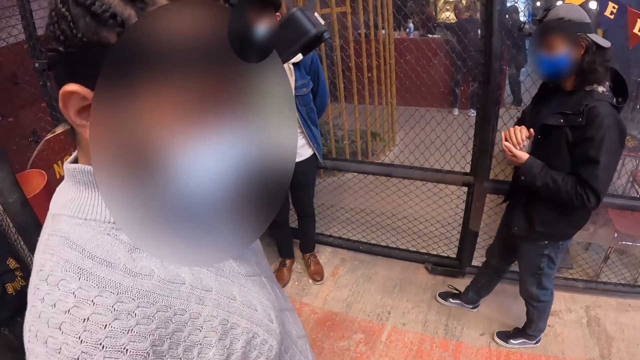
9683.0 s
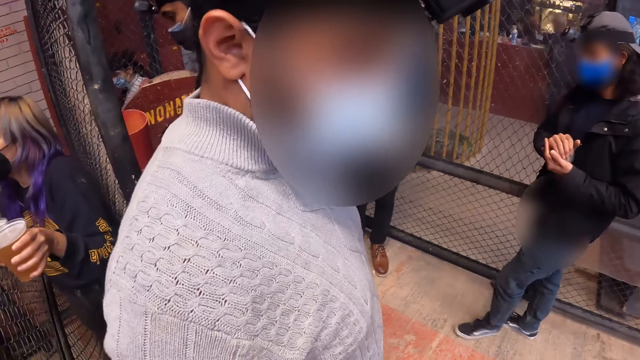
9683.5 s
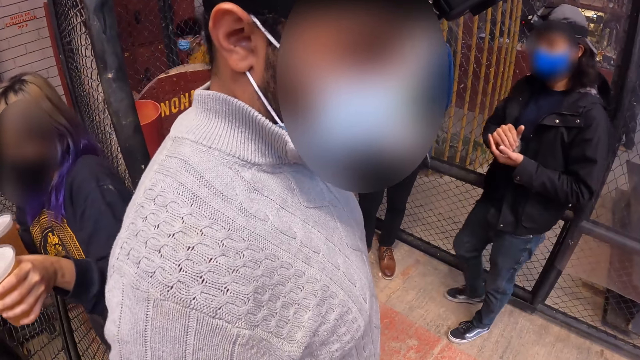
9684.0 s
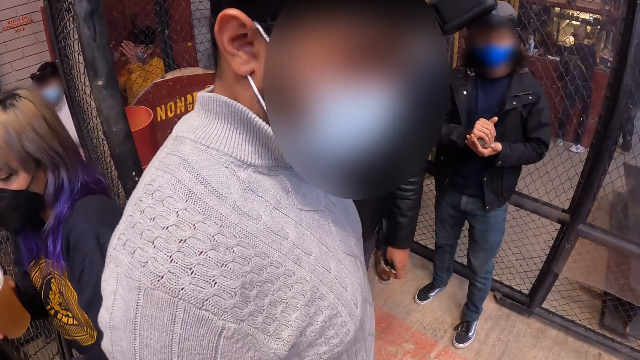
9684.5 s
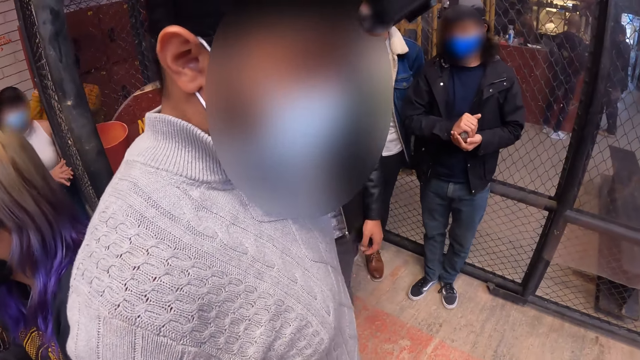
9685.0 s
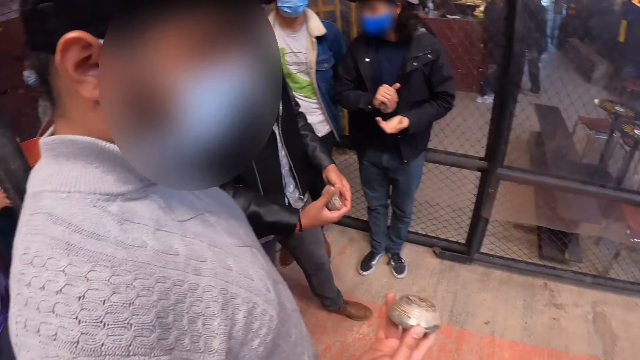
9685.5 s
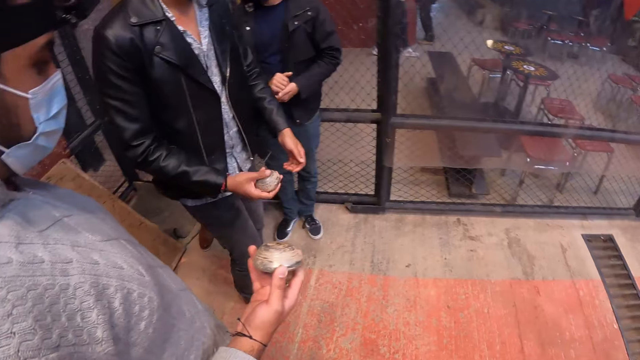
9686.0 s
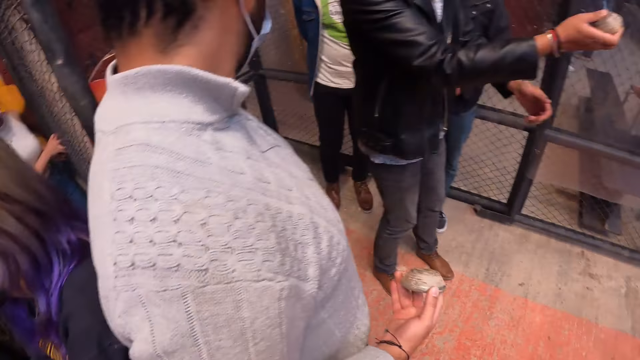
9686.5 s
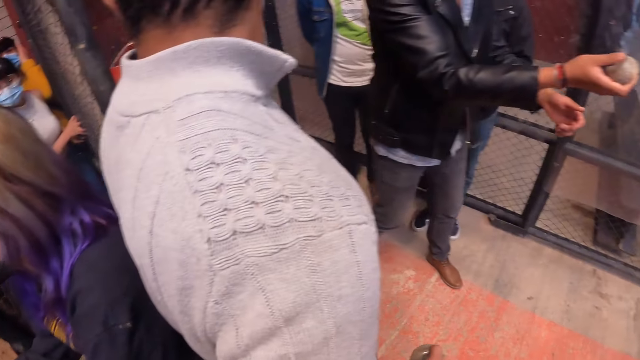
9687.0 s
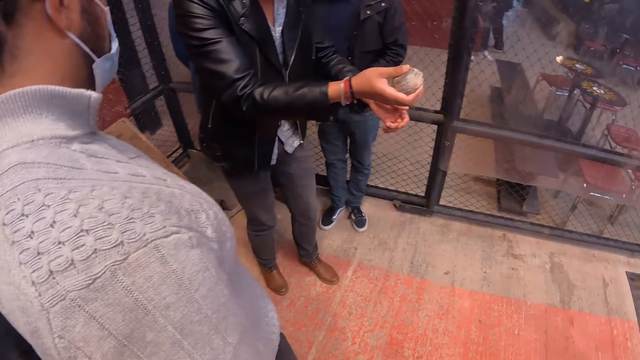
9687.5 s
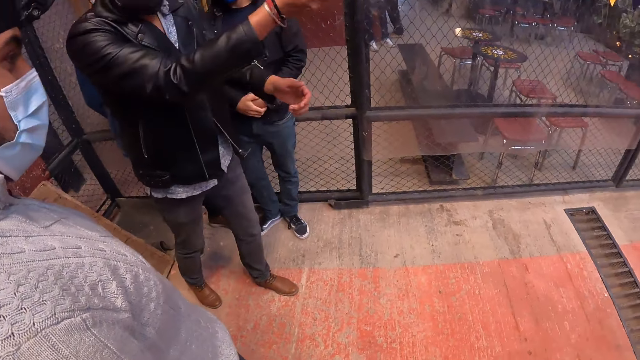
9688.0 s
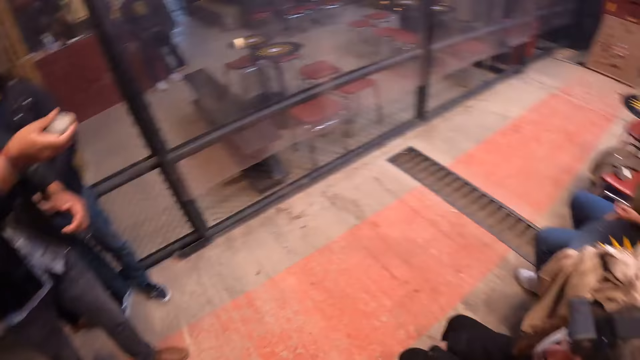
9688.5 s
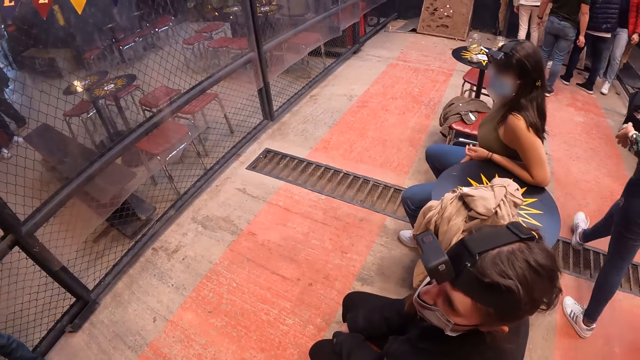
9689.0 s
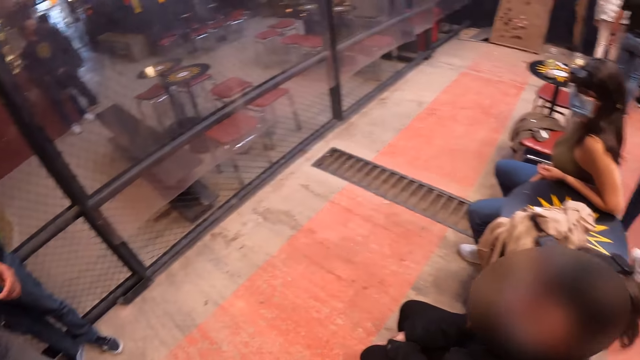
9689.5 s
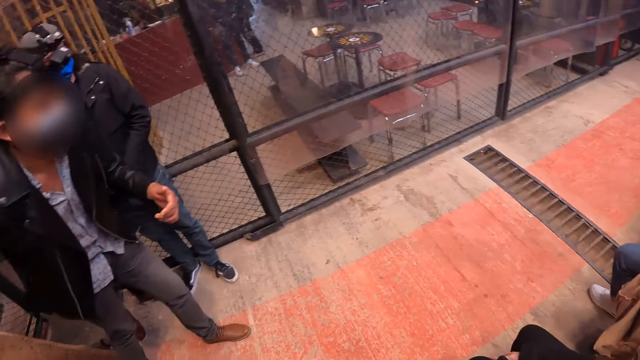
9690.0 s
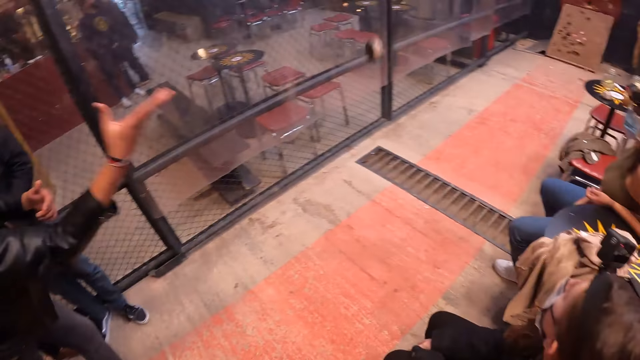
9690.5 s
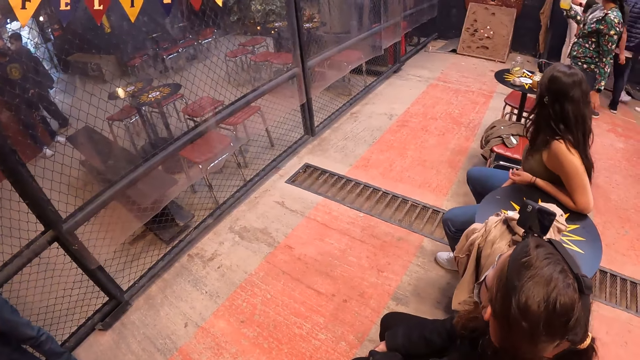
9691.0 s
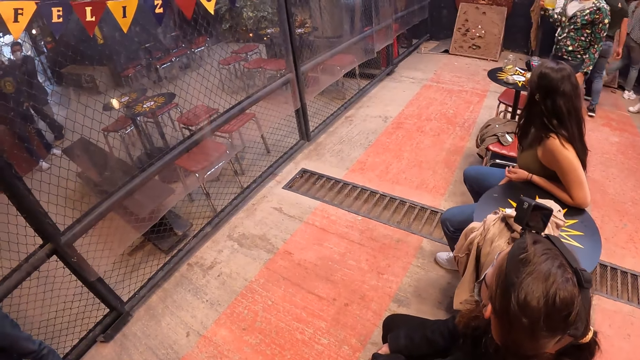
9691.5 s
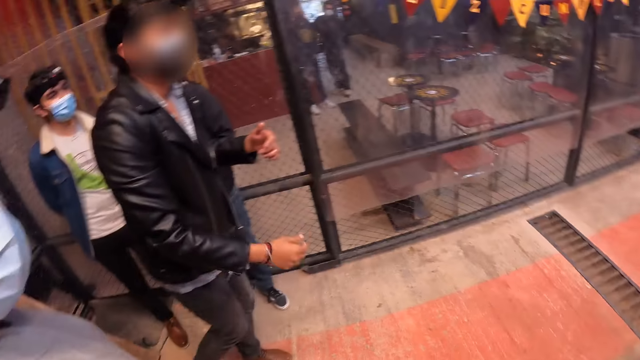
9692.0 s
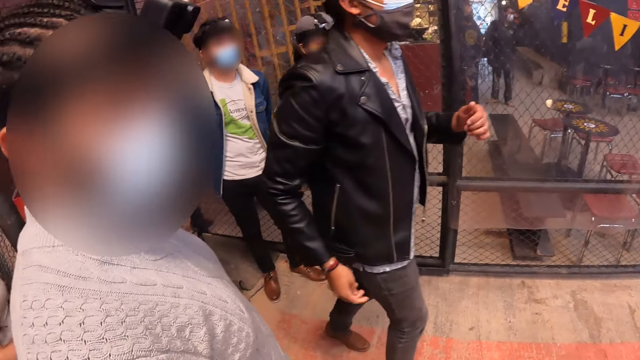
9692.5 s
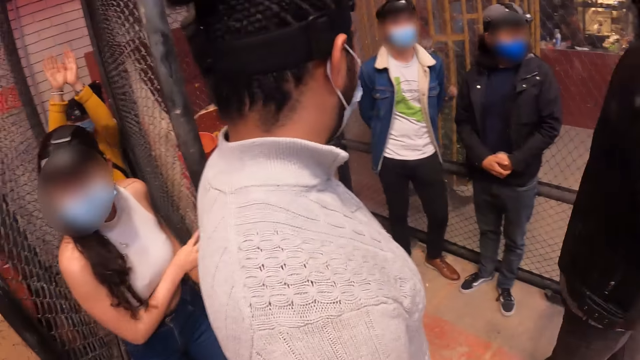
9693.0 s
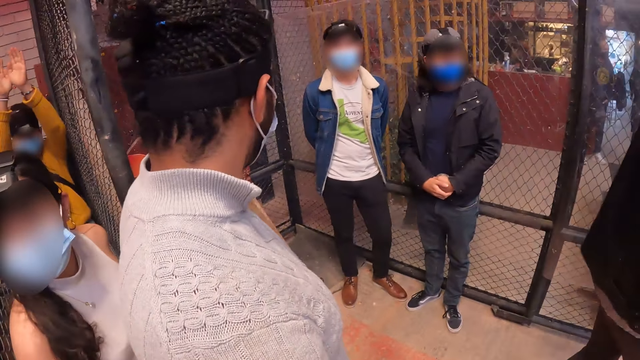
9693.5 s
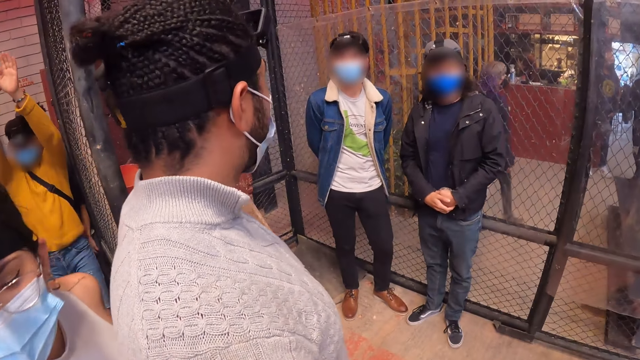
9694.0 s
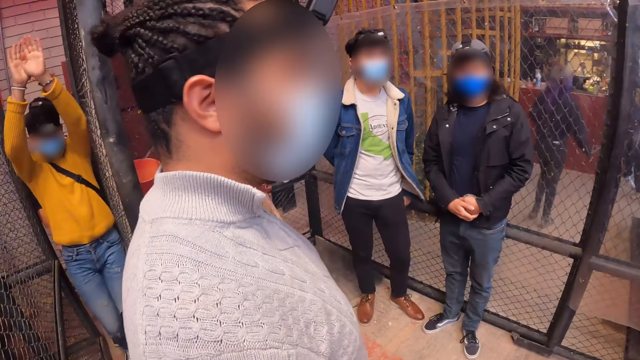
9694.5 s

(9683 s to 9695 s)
The camera wearer looks around. A man throws a metal disk towards the tray of mud with his right hand.

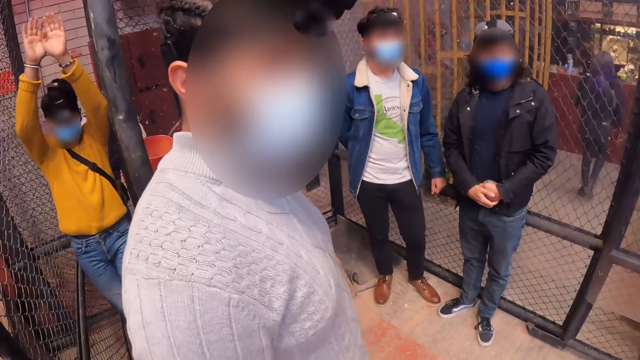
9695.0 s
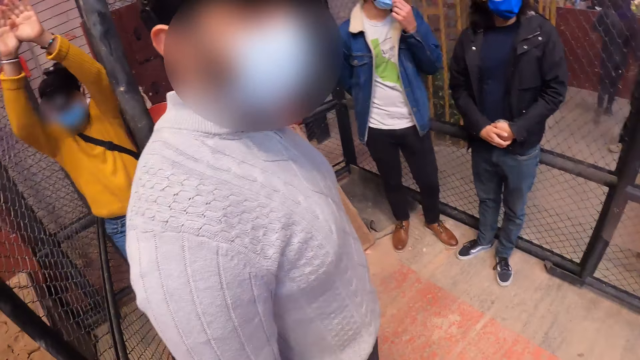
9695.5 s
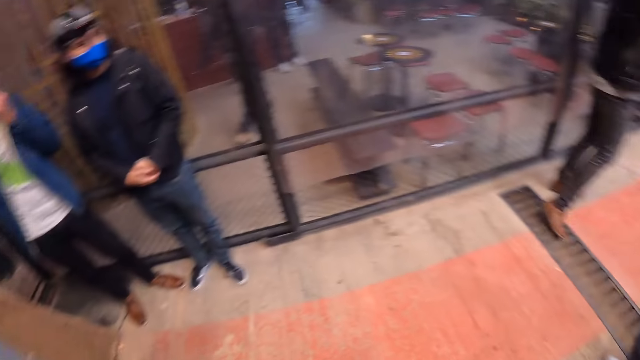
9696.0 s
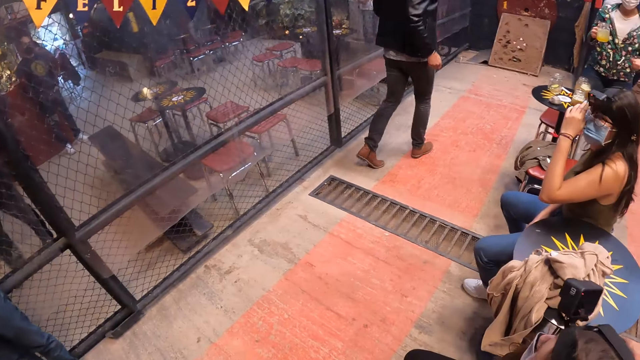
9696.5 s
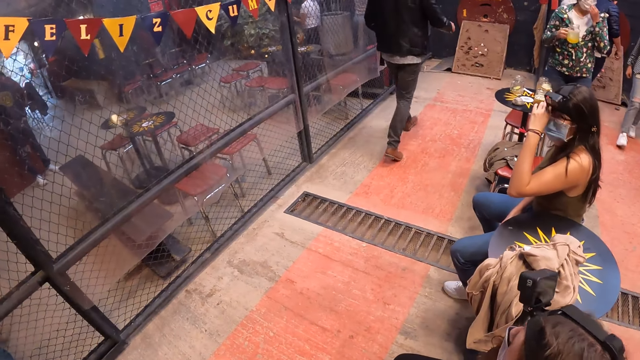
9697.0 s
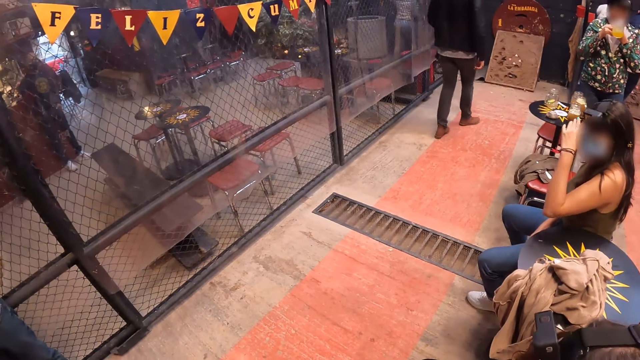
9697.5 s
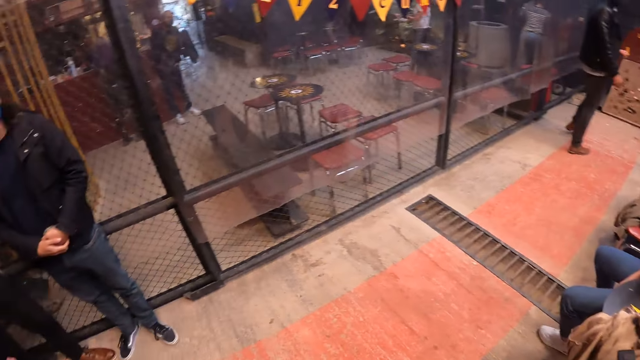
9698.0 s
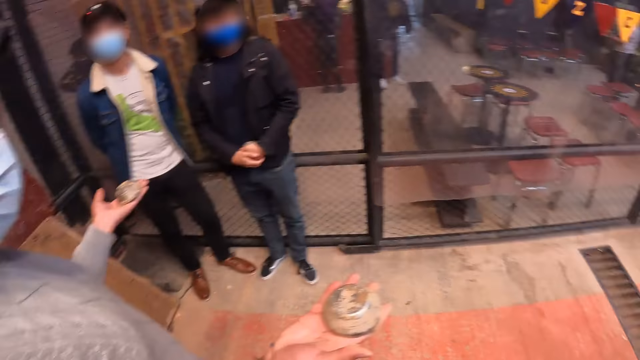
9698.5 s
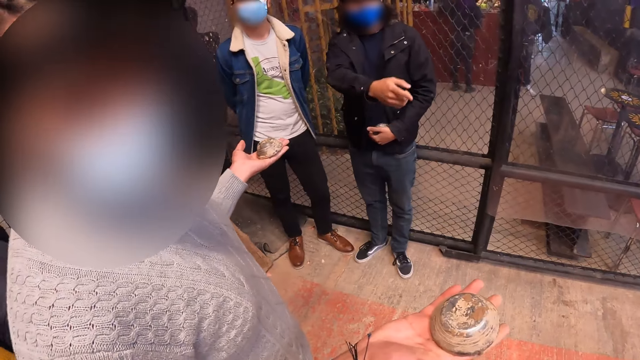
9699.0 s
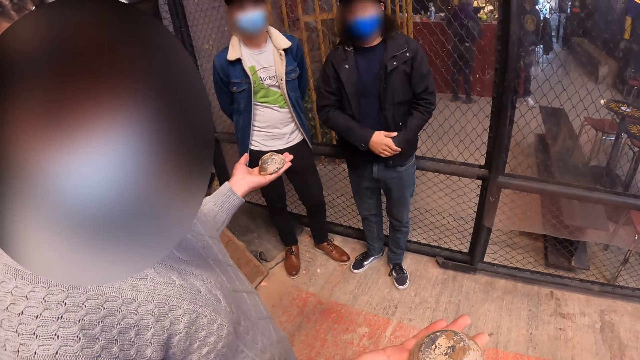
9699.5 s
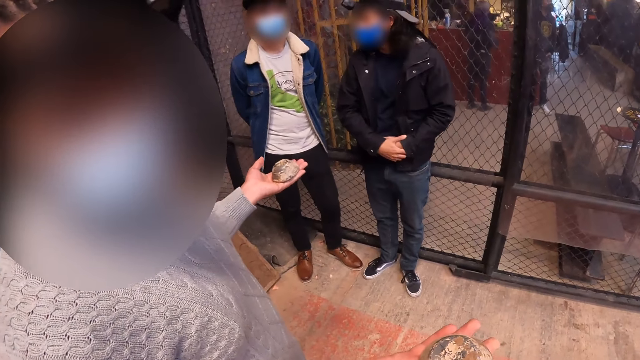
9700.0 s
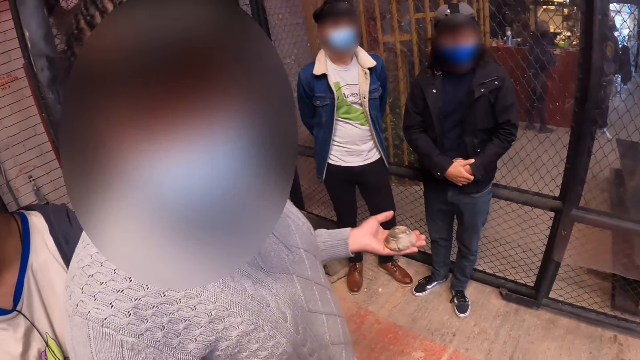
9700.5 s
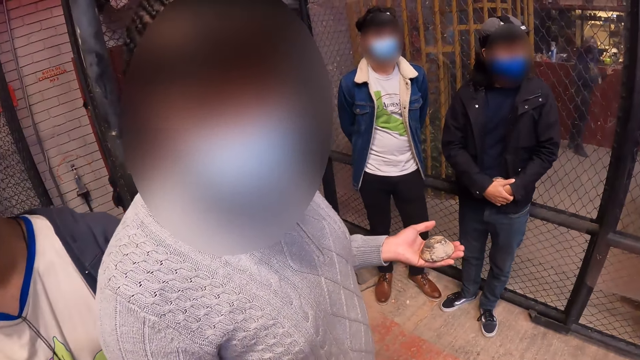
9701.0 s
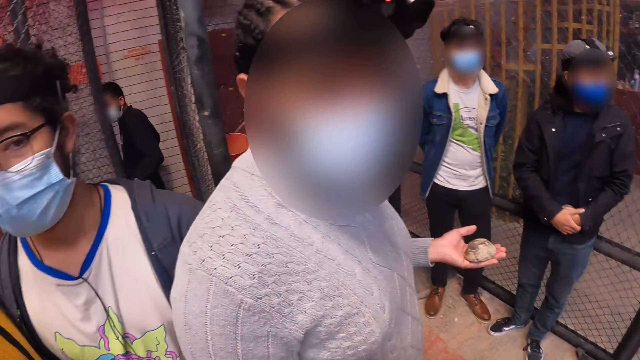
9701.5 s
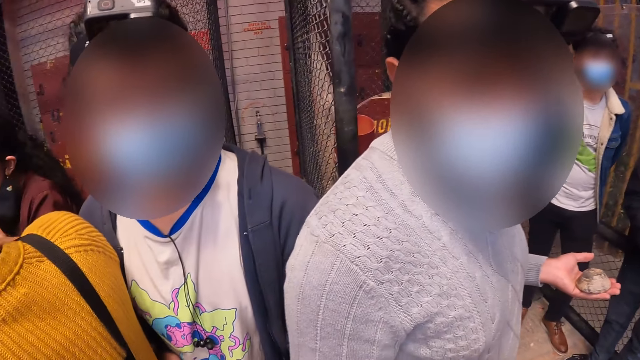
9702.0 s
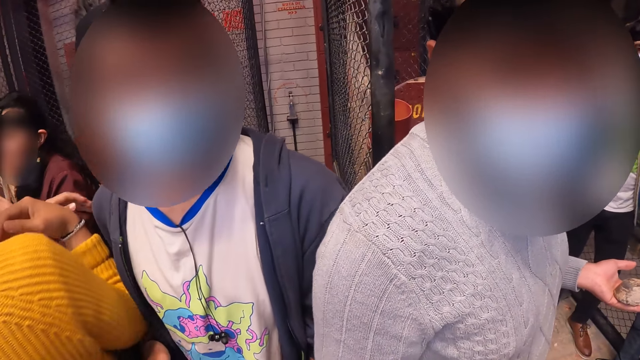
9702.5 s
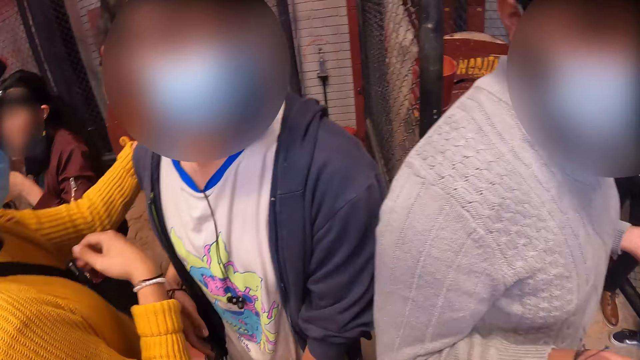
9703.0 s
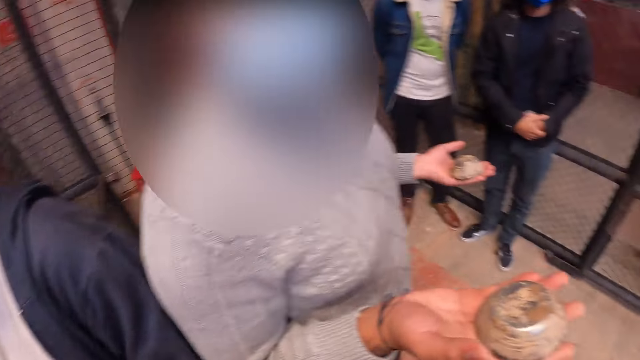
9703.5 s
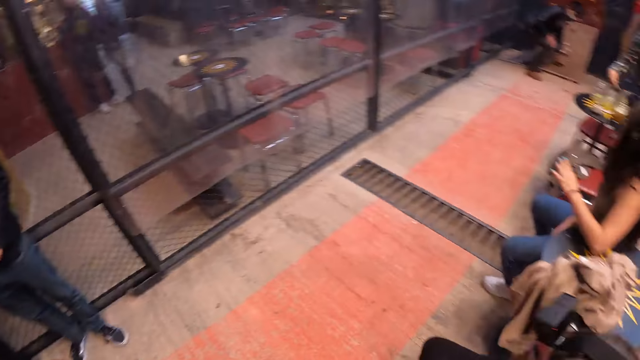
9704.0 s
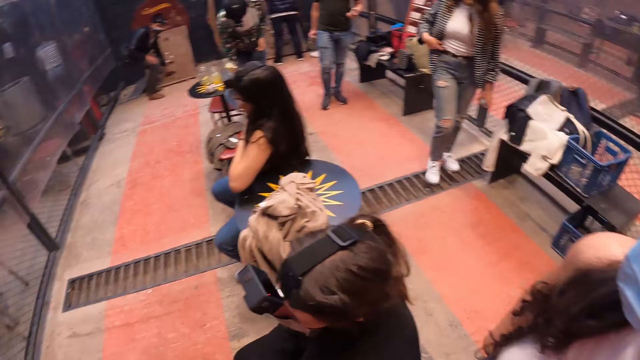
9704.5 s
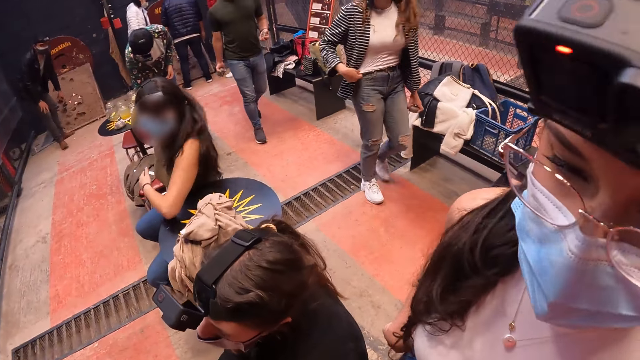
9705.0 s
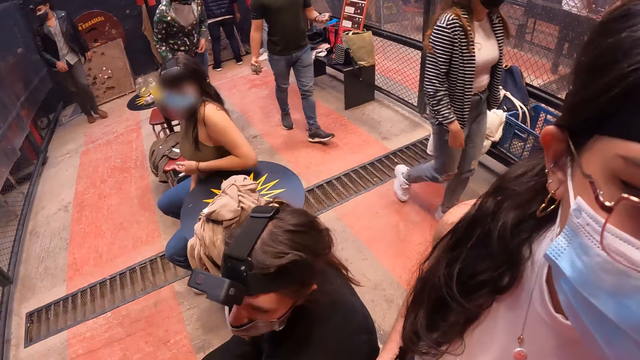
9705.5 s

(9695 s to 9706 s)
The man interacts with the camera wearer.
